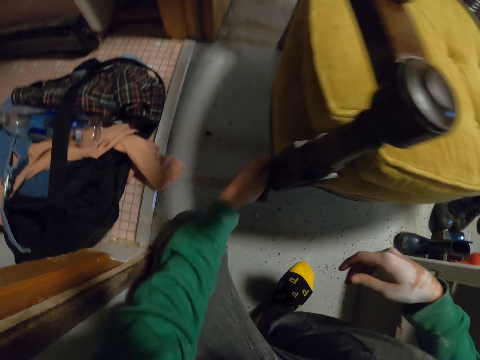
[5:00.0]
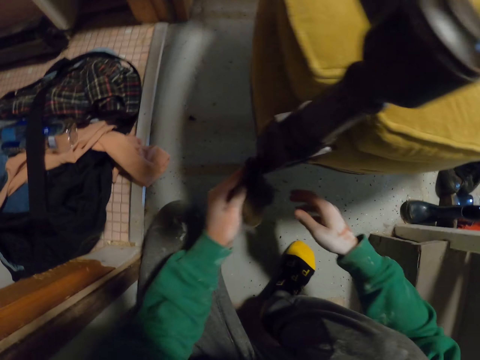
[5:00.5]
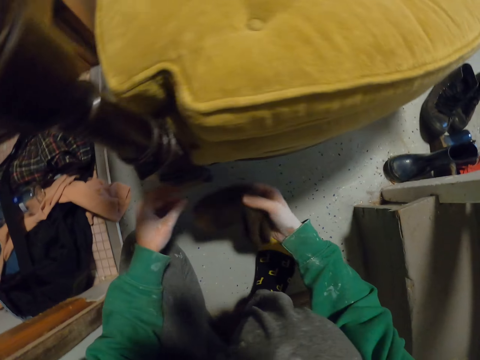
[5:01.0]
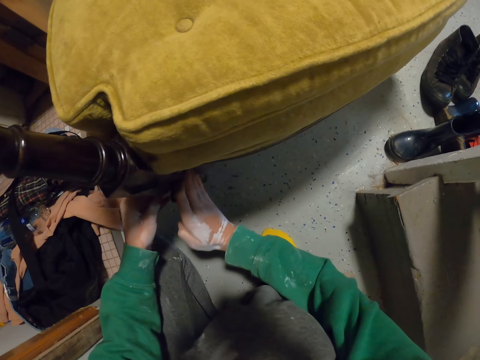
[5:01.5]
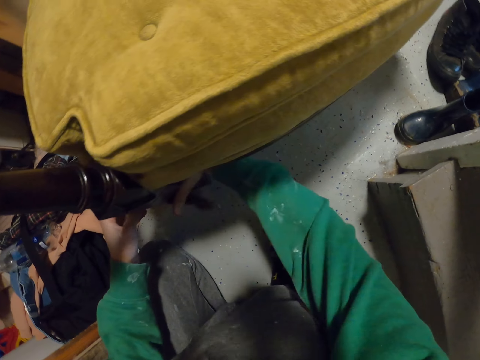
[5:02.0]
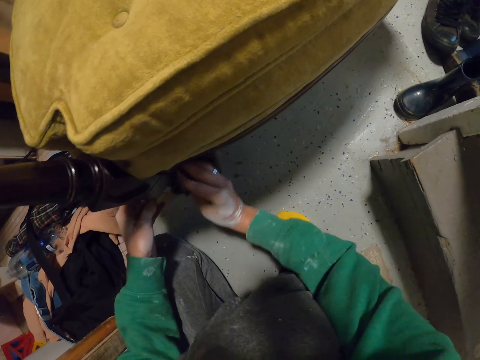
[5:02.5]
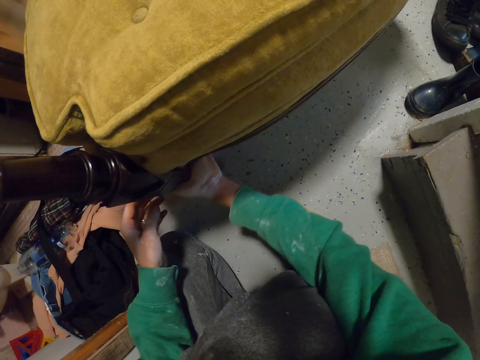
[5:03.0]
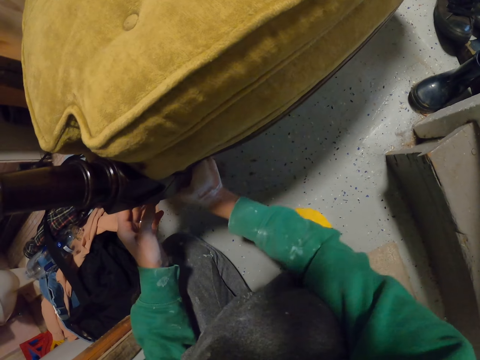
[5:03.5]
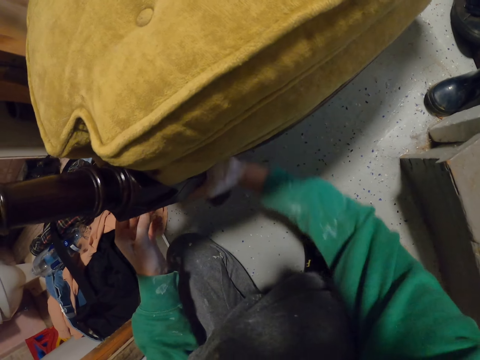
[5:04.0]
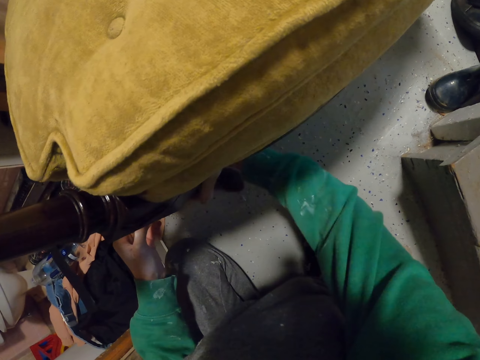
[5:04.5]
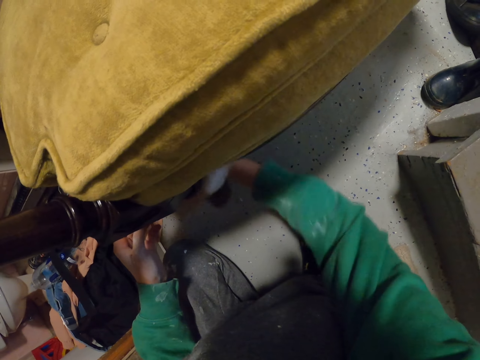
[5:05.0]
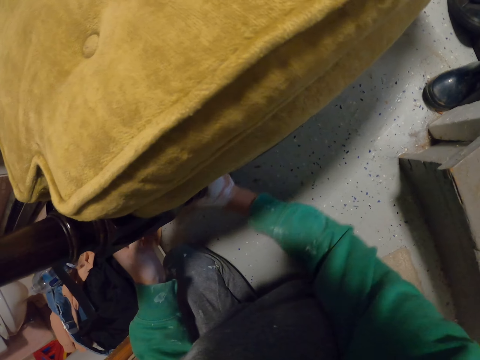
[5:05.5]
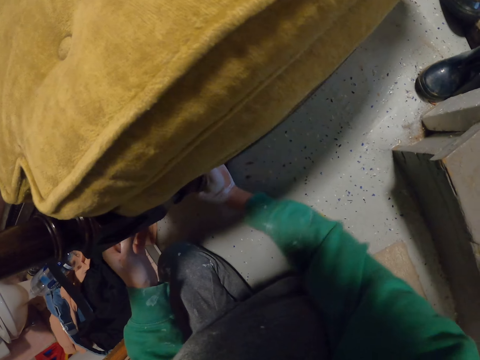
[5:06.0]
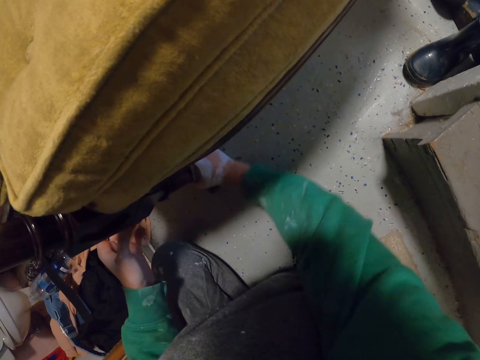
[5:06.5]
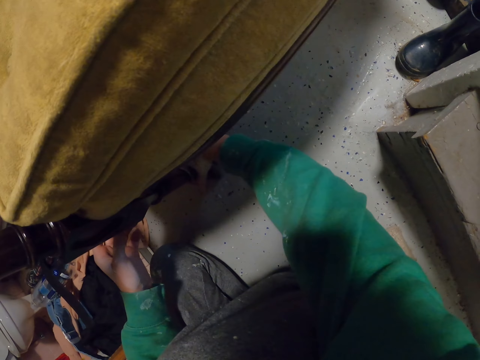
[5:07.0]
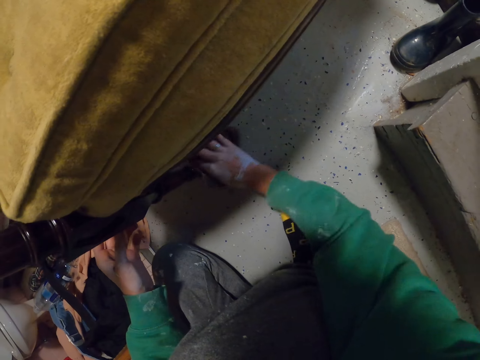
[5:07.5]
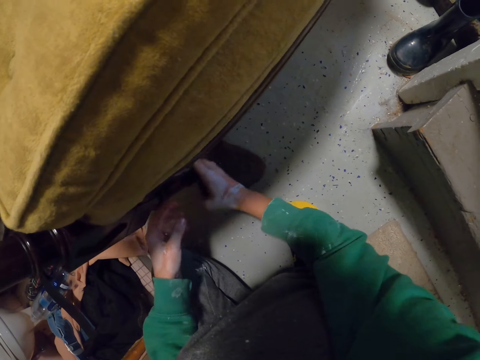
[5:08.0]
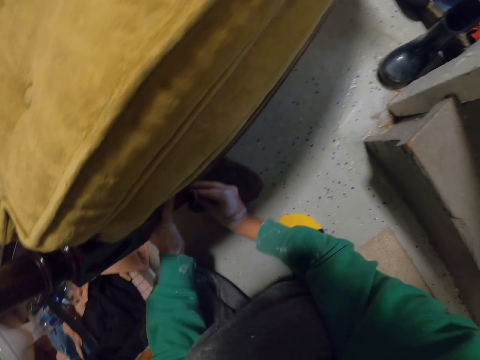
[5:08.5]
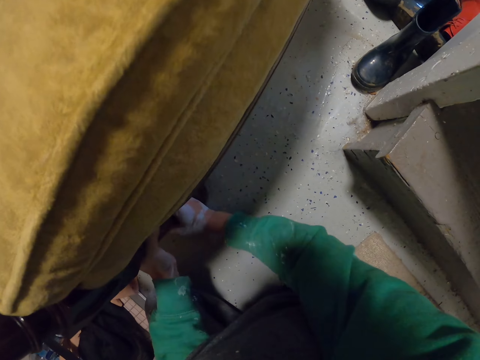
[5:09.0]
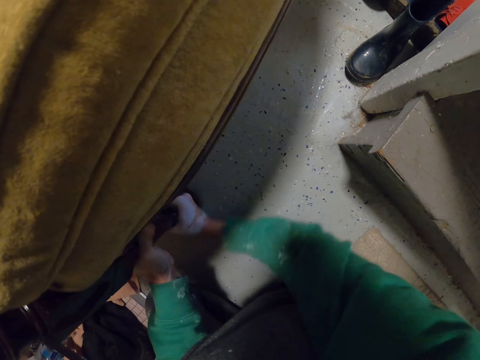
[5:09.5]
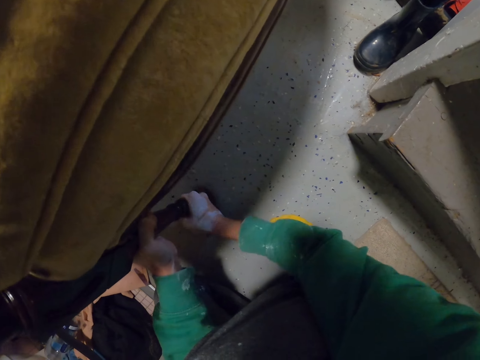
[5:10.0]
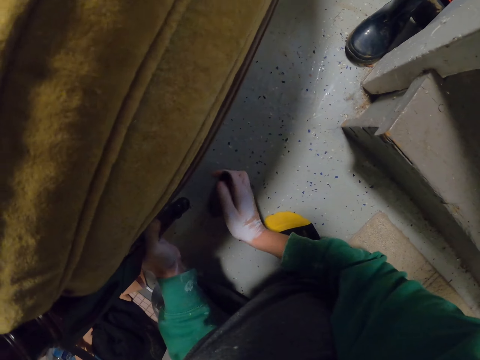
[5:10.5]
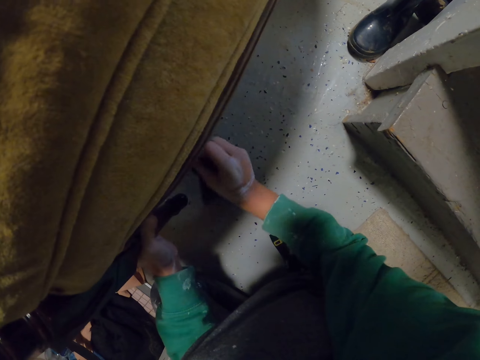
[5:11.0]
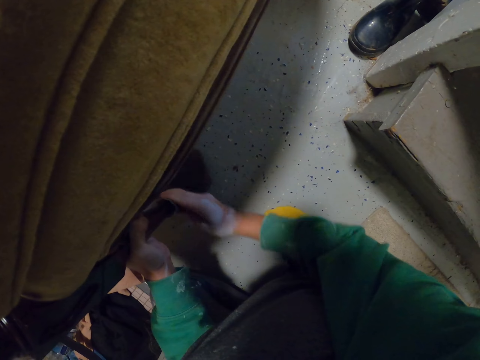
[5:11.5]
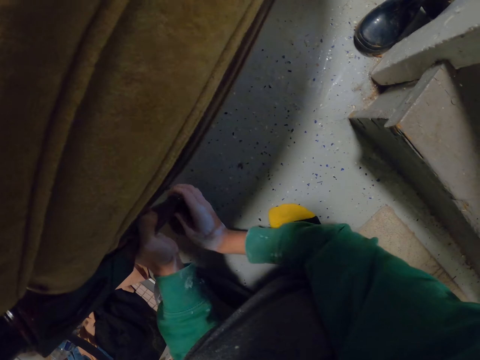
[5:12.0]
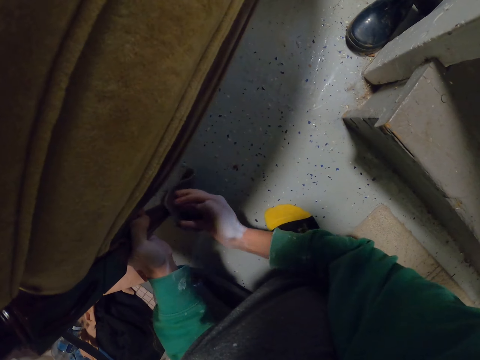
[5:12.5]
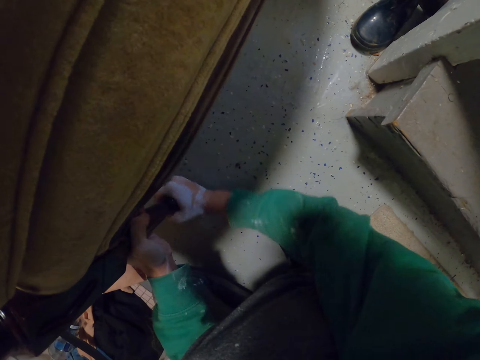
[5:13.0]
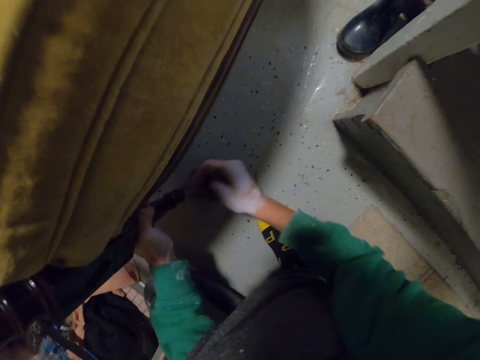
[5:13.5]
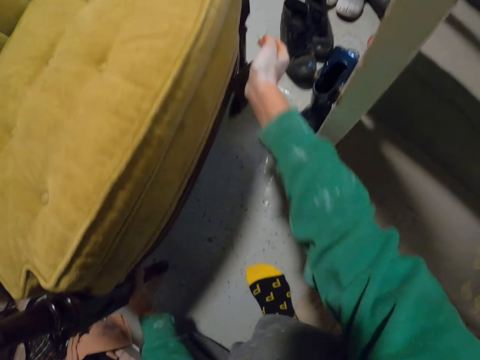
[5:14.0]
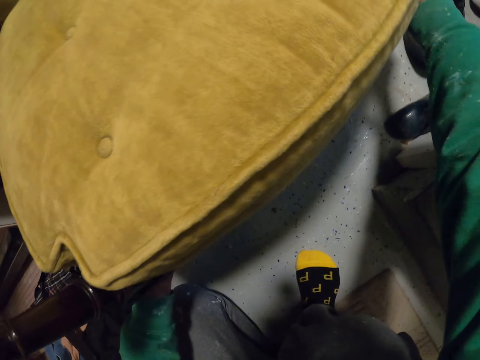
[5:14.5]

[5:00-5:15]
The camera wearer picks up the towel with the right hand. They wipe the chair. They lift the chair. They wipe the chair.

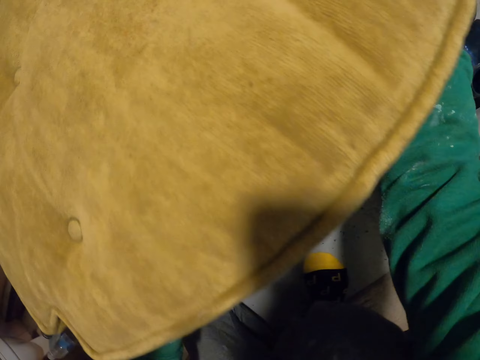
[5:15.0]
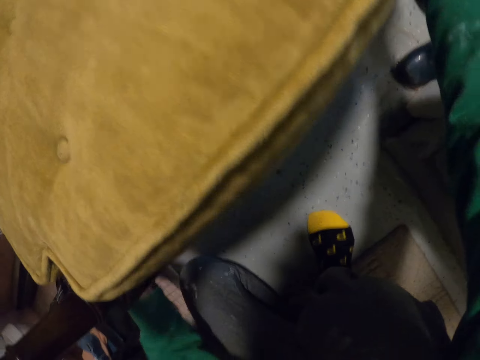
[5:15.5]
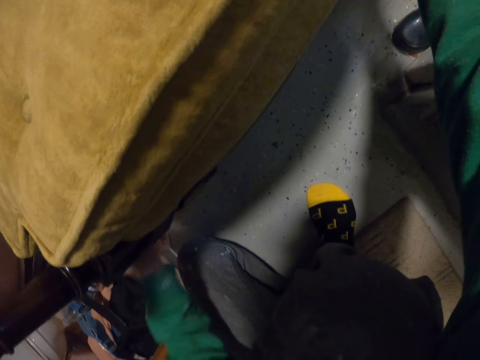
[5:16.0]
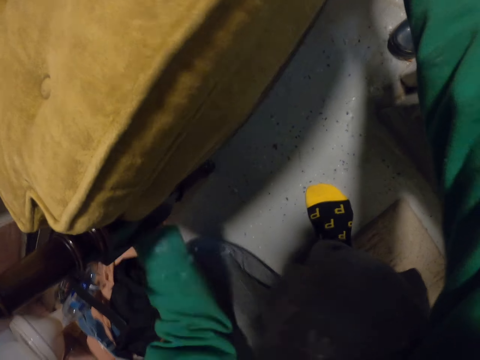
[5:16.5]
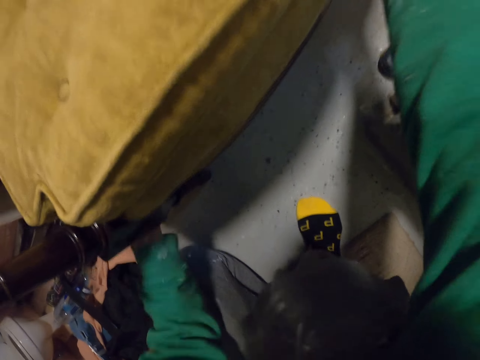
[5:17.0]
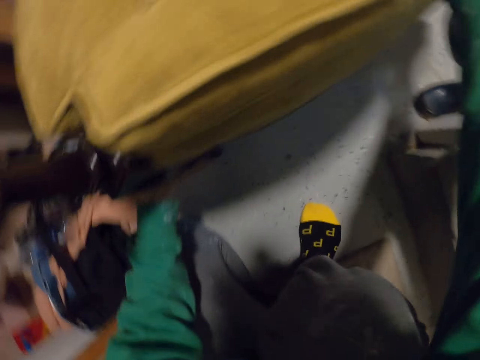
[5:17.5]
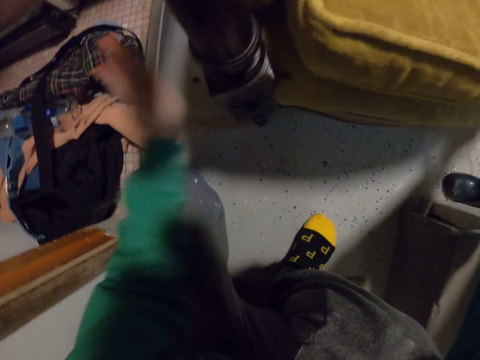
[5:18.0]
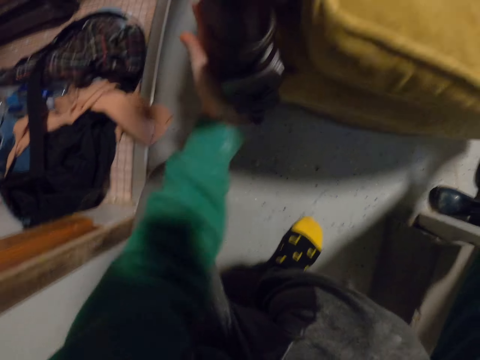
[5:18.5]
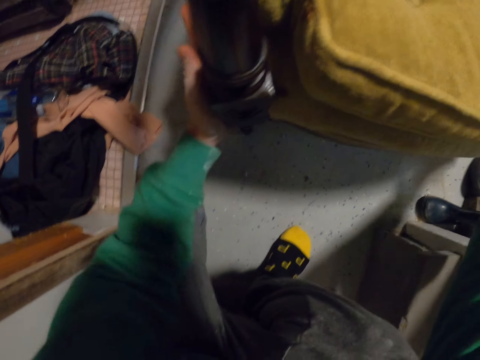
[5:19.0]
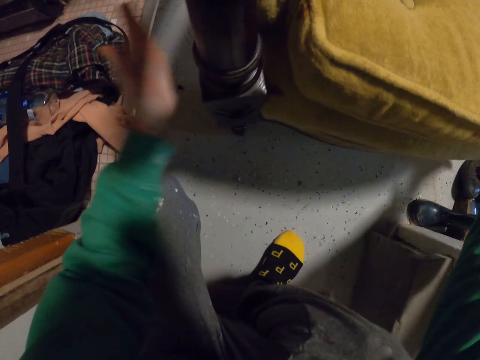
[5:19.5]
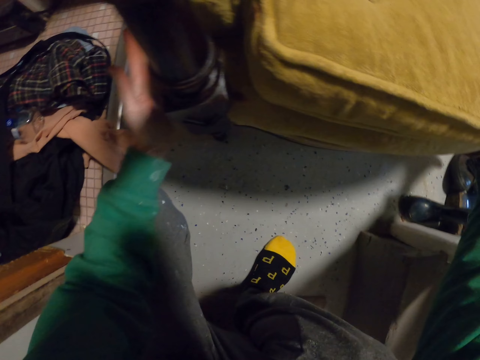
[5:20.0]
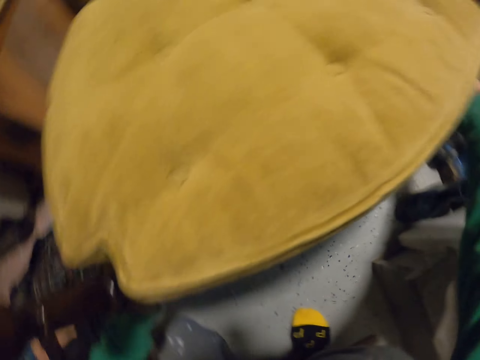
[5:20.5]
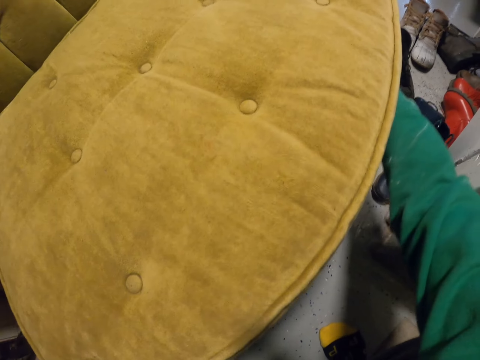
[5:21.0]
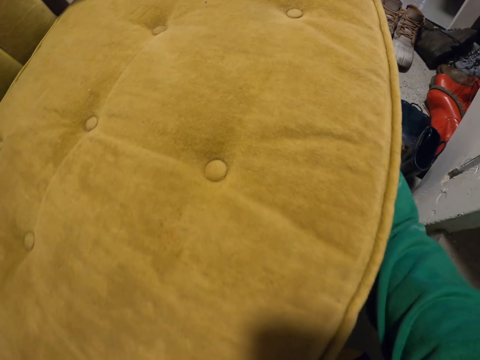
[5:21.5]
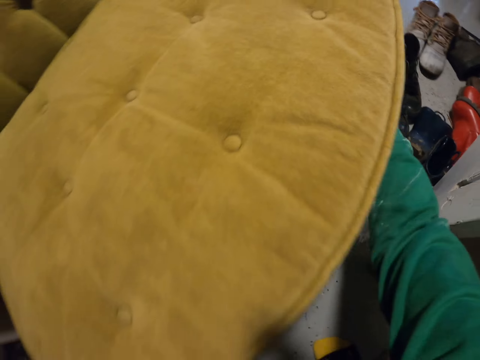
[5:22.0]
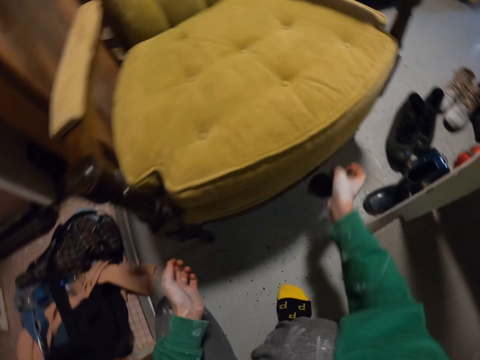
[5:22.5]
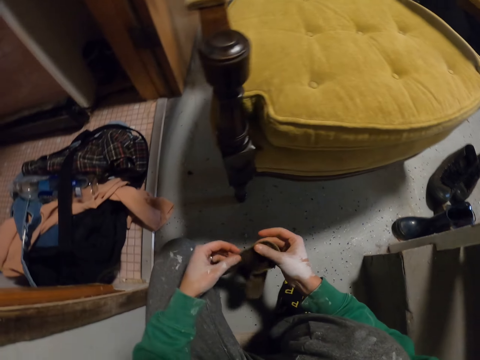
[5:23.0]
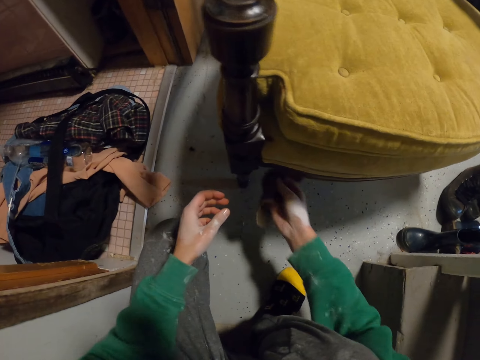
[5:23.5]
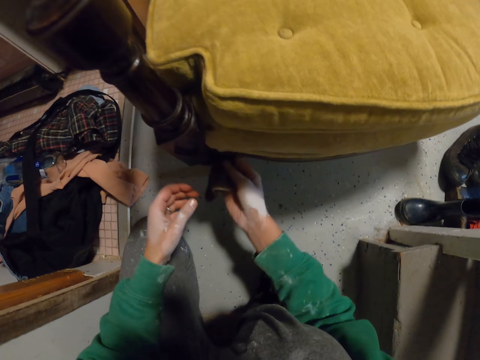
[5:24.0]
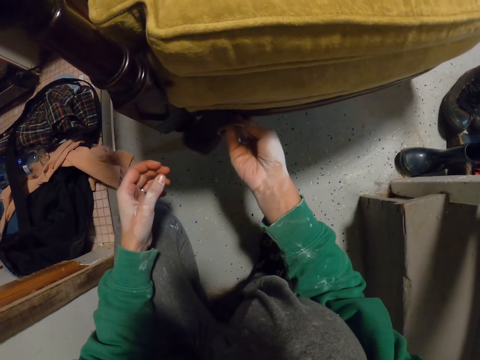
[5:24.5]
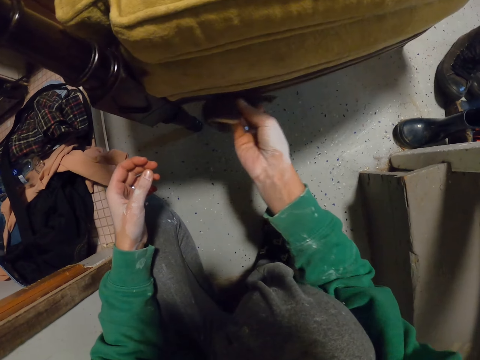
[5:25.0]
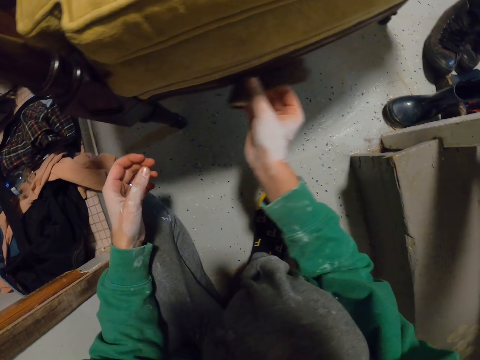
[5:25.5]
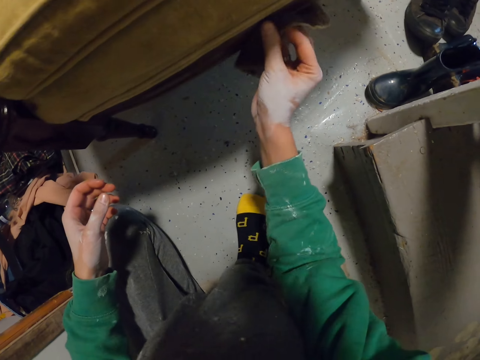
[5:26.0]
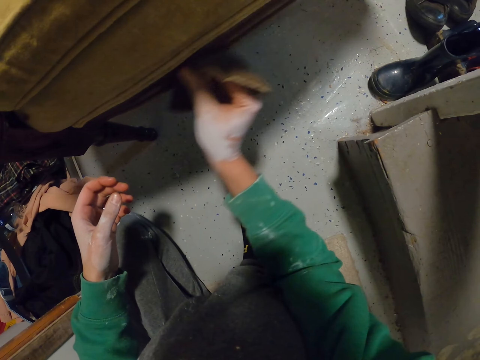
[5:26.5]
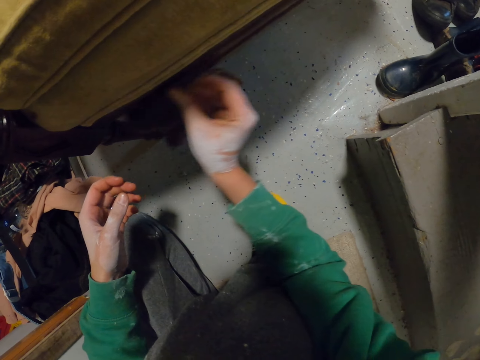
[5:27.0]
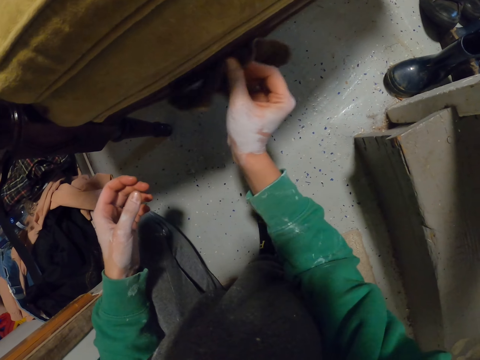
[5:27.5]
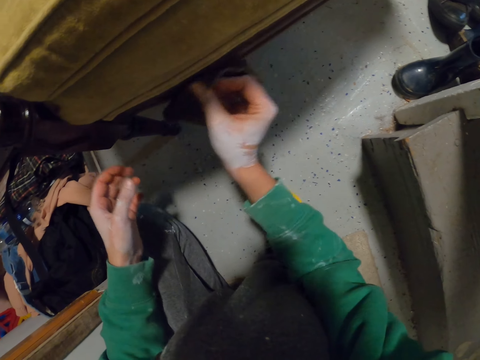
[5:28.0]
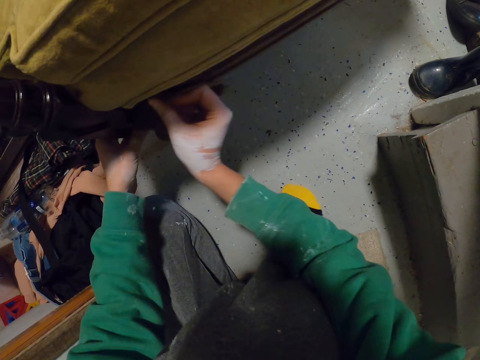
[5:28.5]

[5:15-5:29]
The camera wearer knocks a chair. They fix the chair. They look at the chair. They wipe the chair with the piece of cloth.
